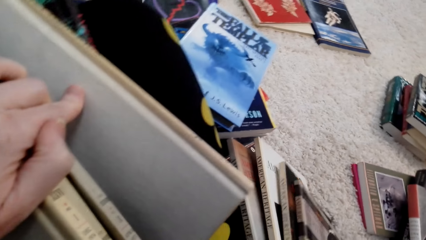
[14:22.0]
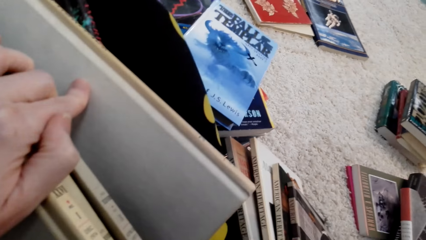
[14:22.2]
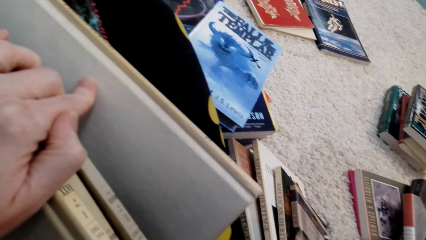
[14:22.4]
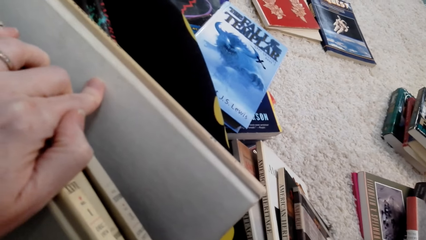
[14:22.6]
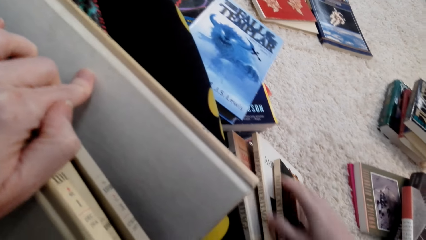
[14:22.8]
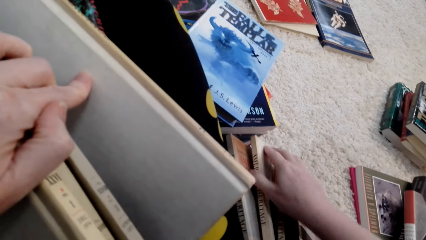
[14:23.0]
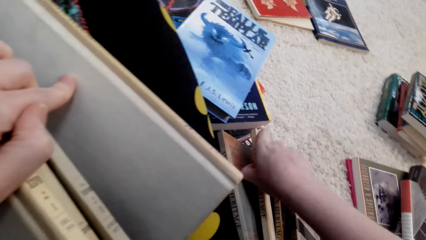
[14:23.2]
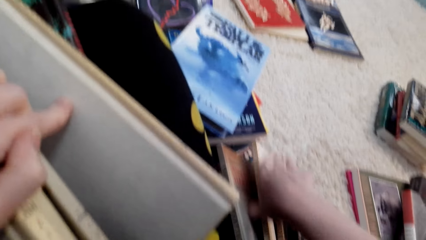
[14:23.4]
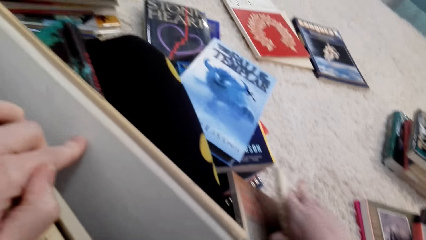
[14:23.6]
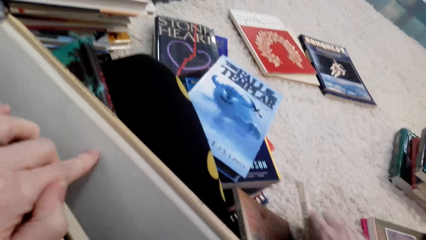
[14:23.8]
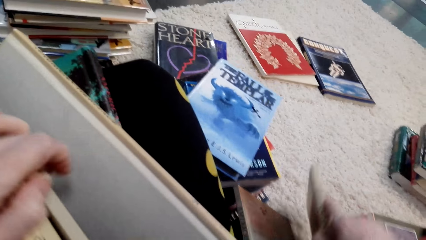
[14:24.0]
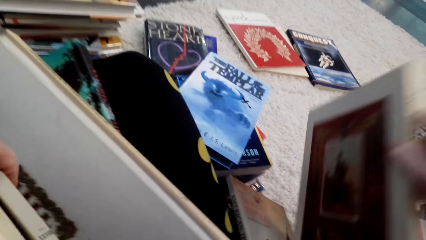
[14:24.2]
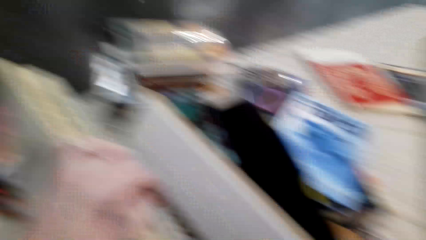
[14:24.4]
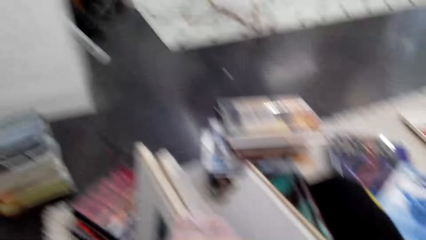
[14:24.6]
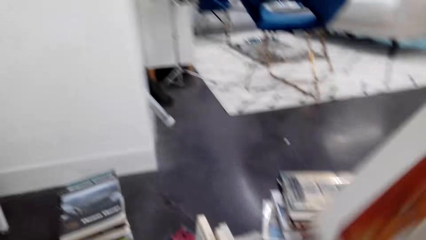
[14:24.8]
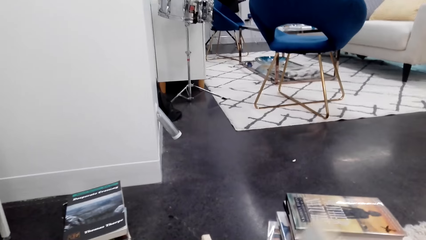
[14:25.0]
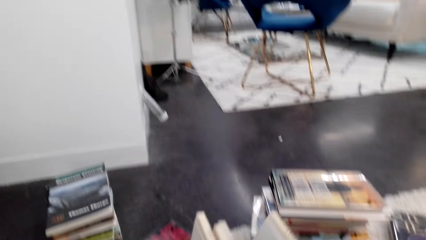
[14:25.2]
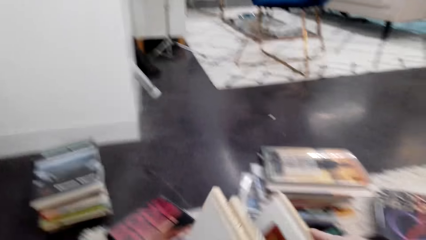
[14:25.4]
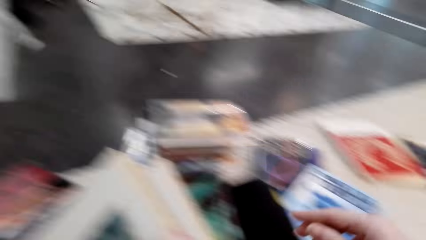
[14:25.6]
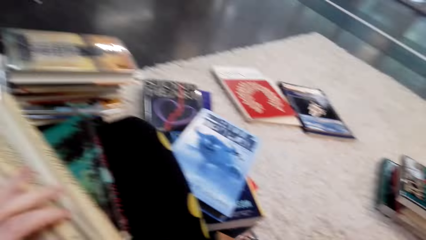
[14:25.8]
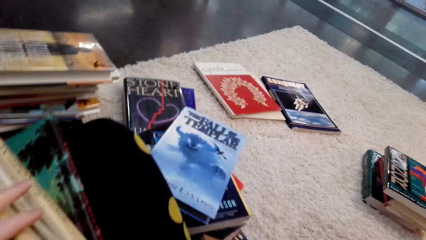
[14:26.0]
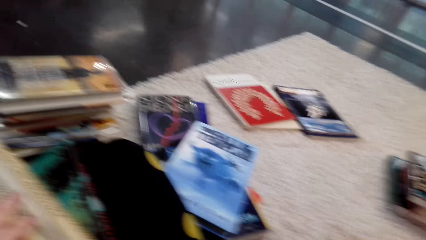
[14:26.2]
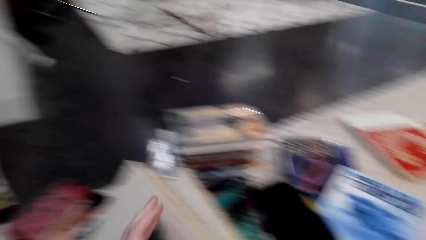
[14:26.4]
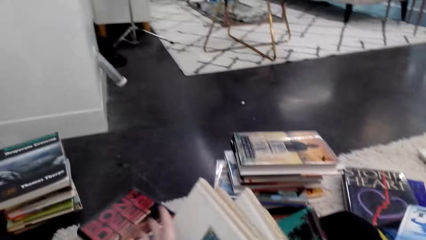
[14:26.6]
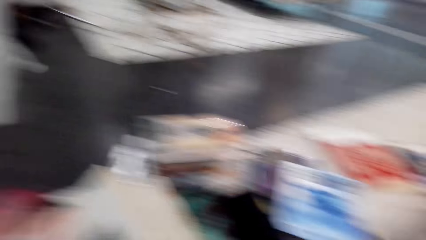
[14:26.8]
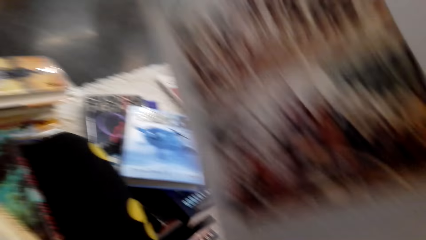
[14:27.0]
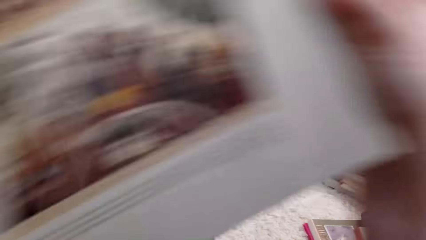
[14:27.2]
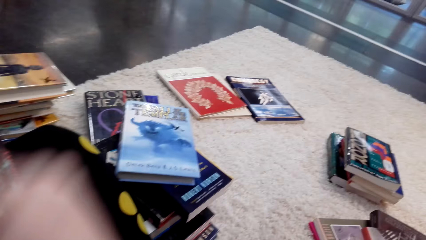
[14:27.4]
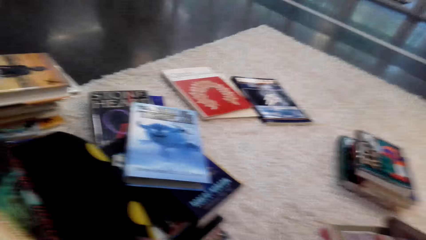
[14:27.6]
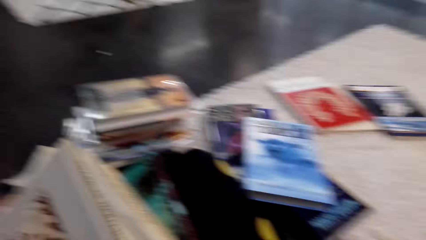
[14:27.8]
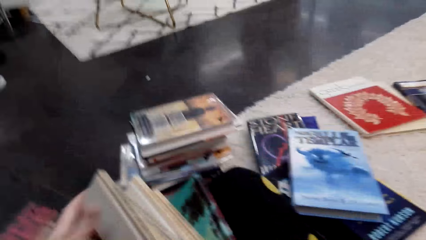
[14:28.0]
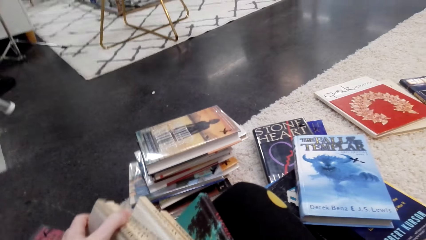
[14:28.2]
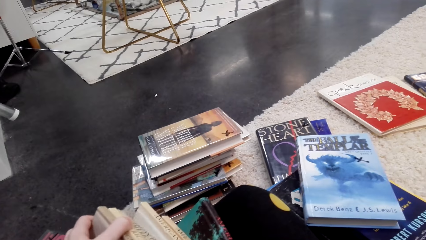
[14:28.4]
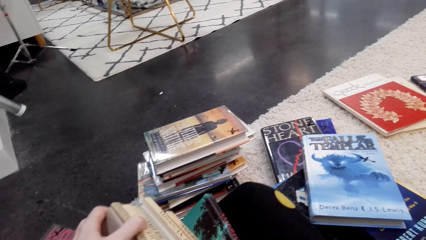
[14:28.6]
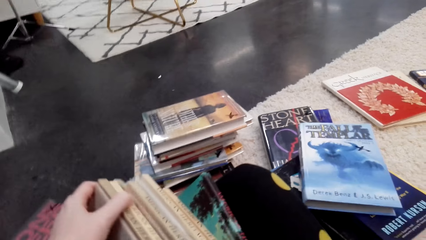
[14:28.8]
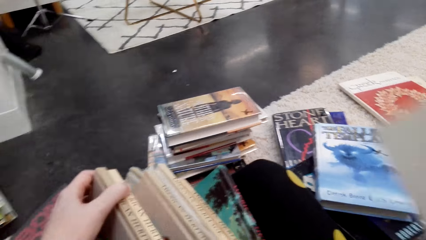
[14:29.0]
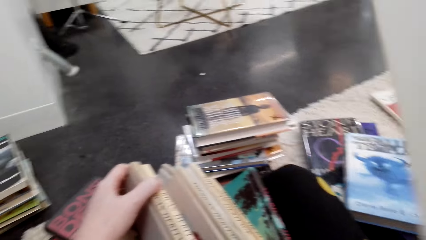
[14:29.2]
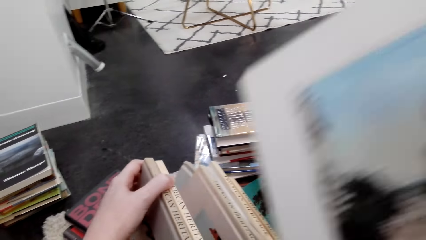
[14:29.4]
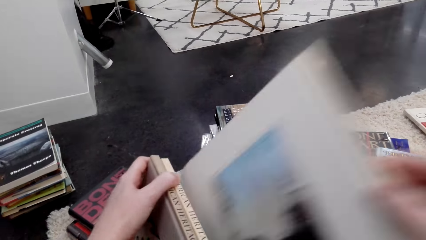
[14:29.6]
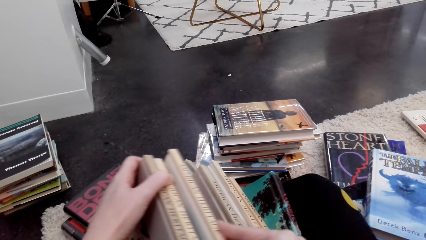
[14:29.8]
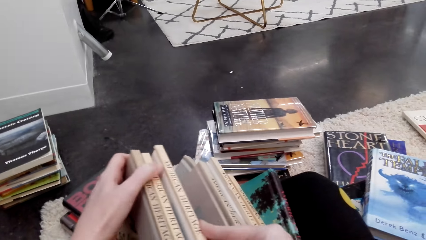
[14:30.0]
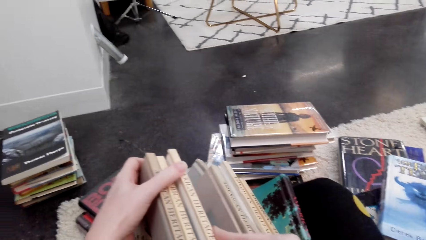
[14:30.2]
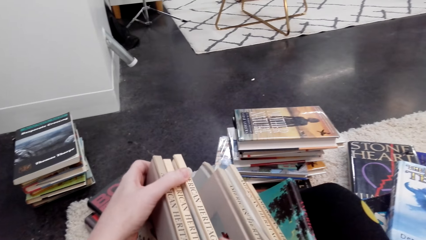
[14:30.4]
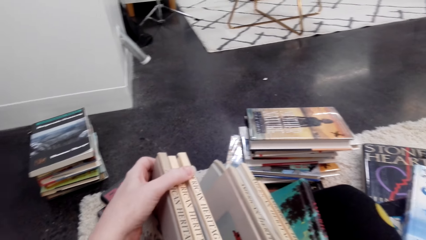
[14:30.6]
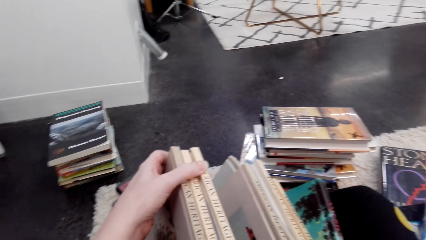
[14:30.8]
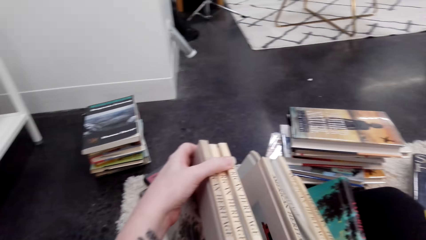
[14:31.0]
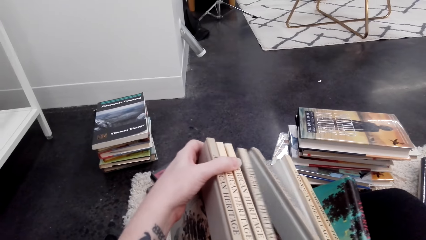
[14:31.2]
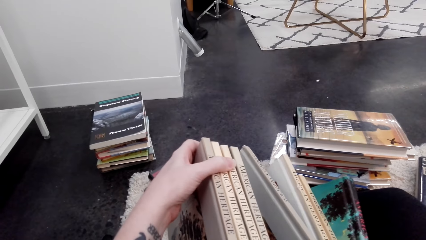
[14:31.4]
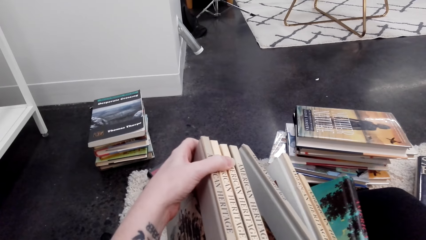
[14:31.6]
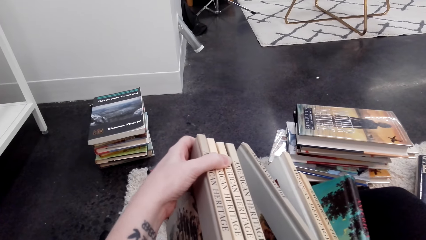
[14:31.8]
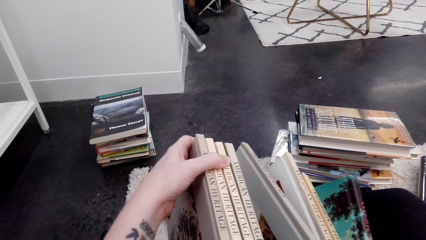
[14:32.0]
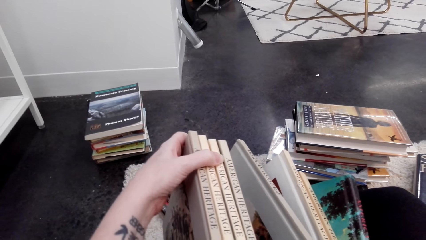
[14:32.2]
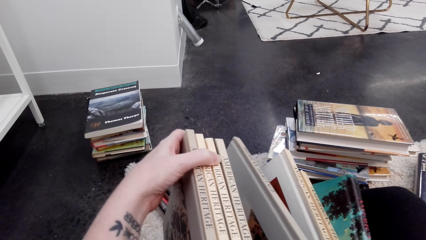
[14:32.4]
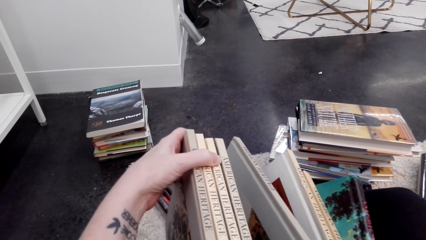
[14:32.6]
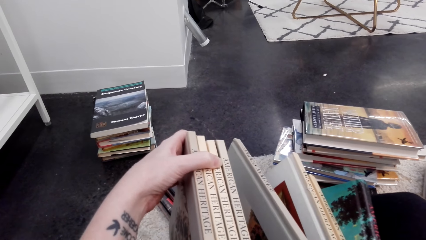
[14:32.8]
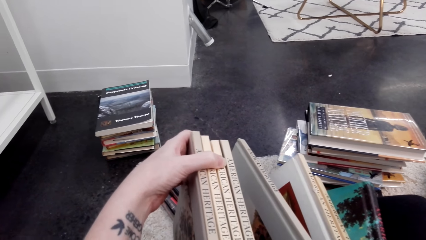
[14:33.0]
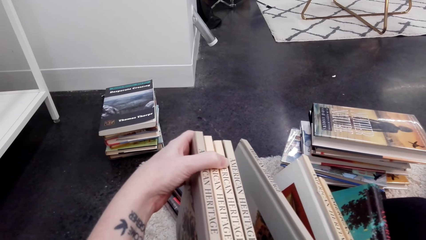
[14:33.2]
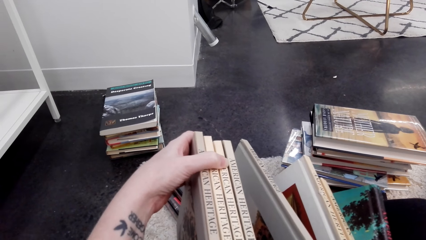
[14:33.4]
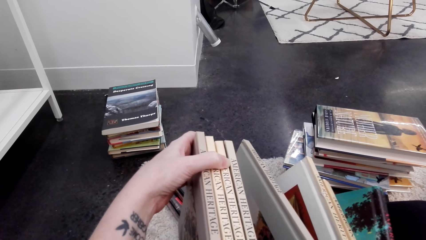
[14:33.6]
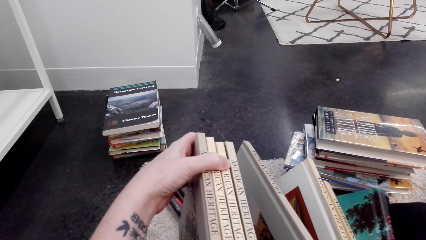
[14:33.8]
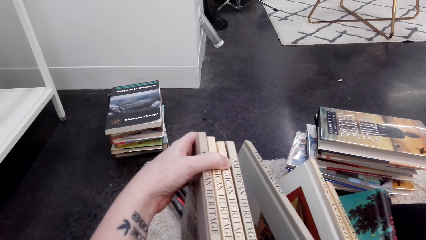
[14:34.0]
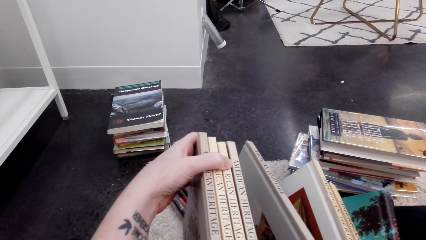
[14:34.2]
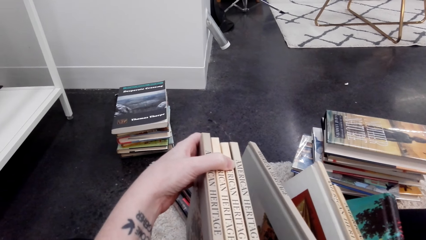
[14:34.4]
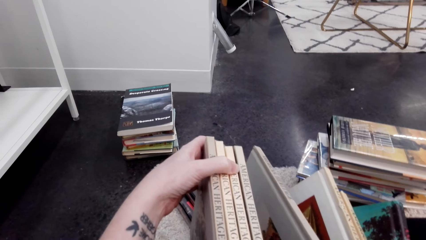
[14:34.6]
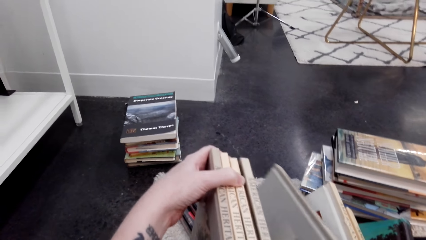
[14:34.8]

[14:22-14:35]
The camera wearer puts the books on the carpet. They arrange the book. They arrange the books on the floor.
